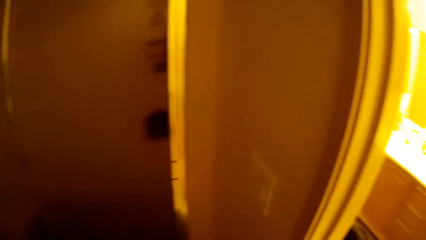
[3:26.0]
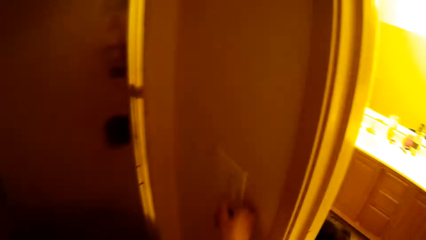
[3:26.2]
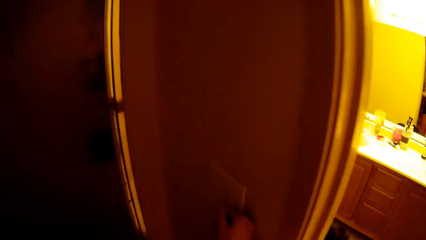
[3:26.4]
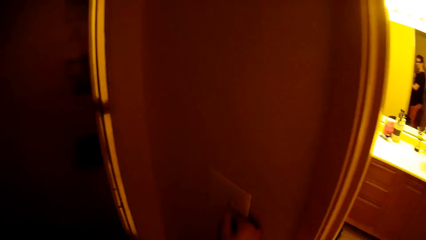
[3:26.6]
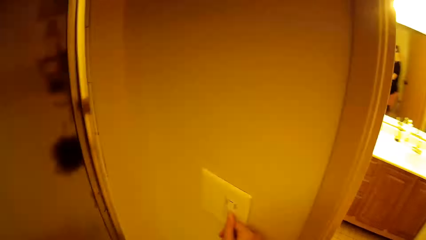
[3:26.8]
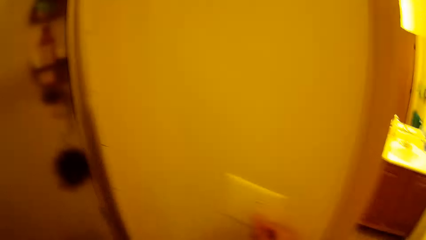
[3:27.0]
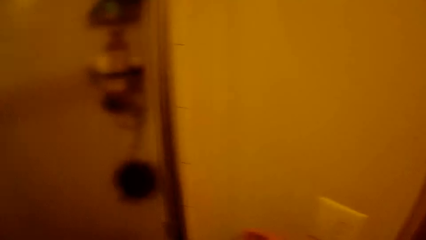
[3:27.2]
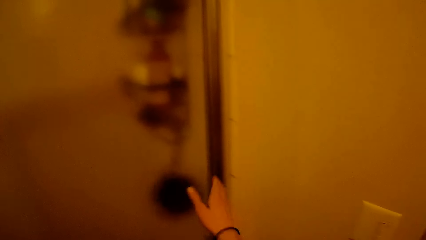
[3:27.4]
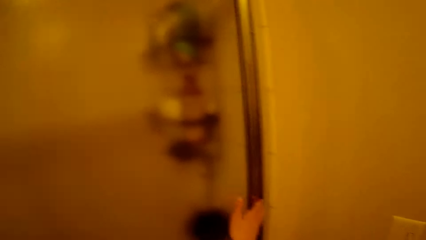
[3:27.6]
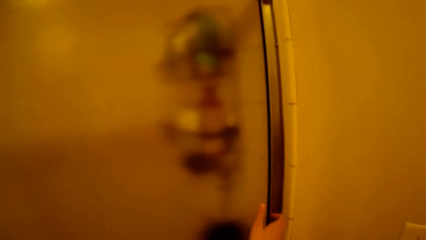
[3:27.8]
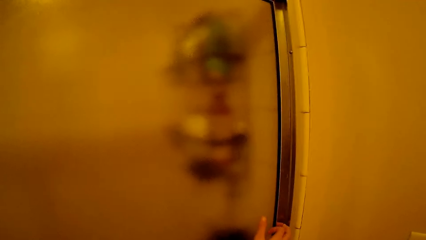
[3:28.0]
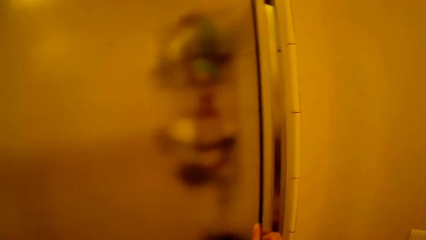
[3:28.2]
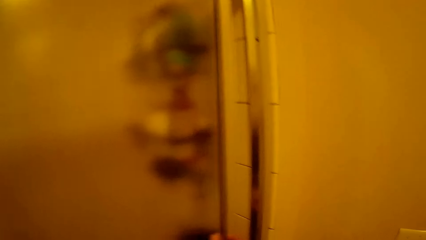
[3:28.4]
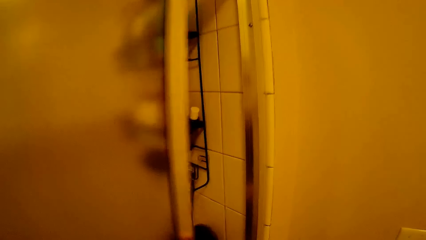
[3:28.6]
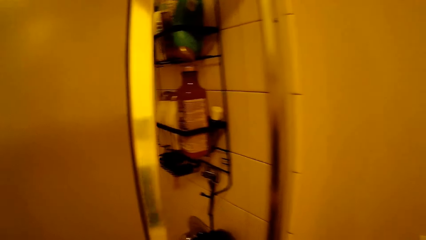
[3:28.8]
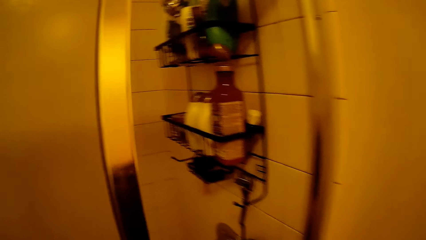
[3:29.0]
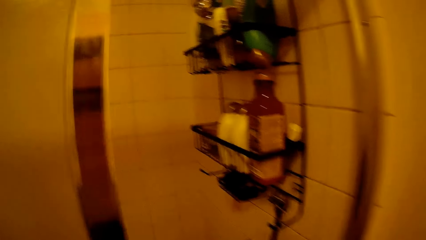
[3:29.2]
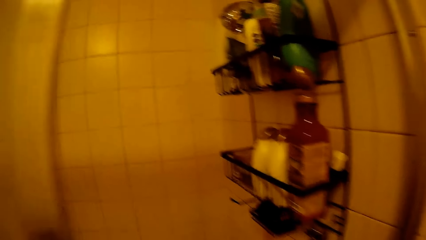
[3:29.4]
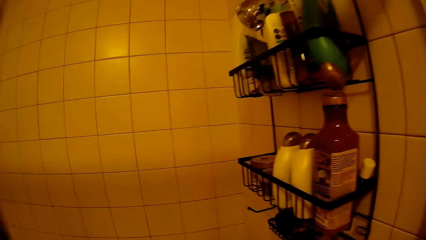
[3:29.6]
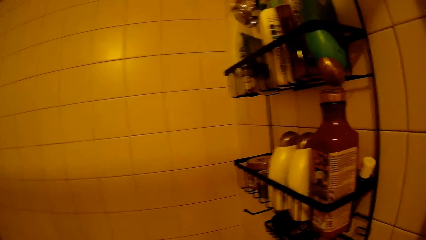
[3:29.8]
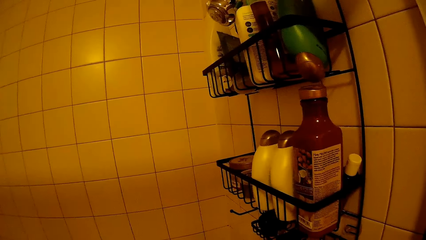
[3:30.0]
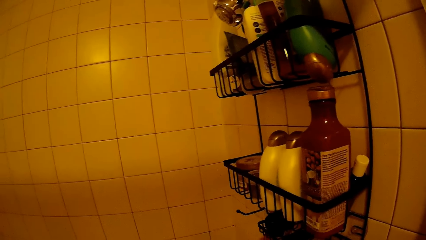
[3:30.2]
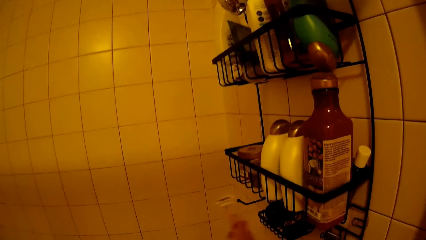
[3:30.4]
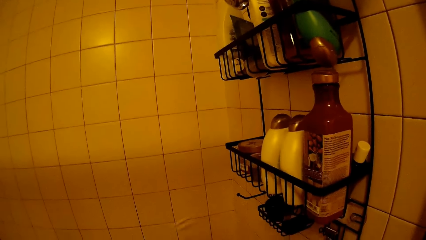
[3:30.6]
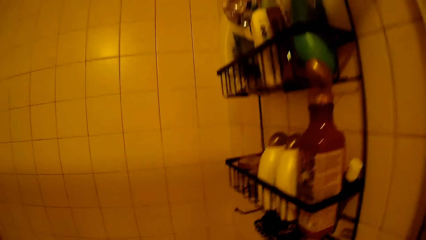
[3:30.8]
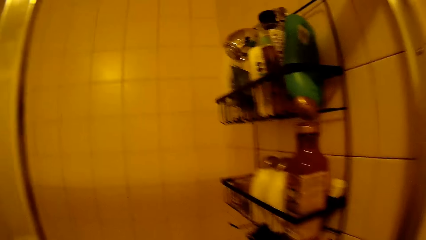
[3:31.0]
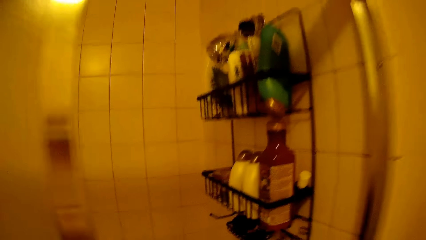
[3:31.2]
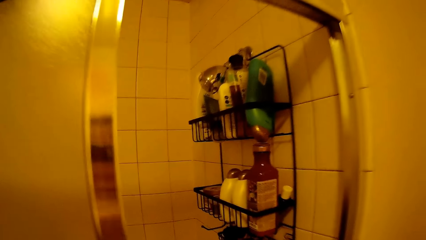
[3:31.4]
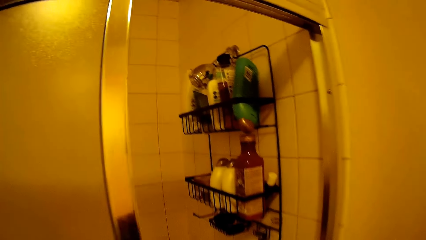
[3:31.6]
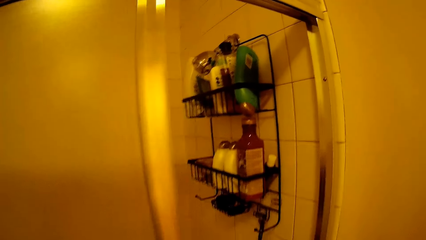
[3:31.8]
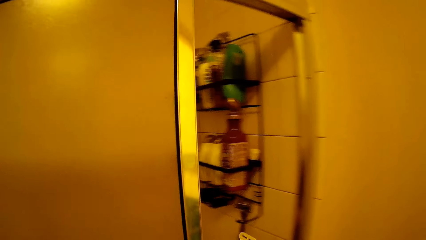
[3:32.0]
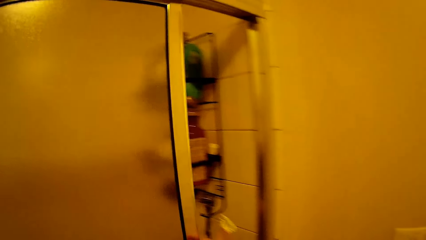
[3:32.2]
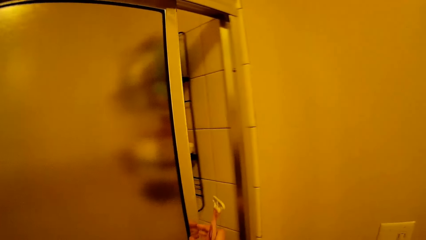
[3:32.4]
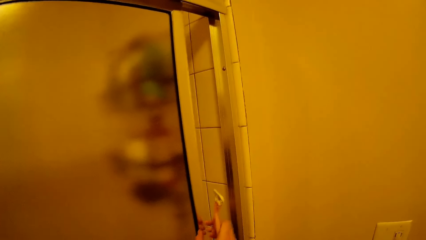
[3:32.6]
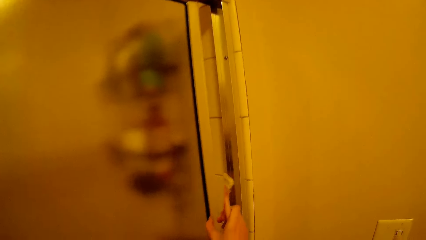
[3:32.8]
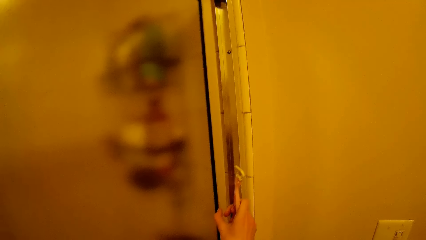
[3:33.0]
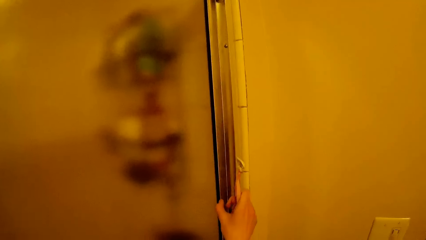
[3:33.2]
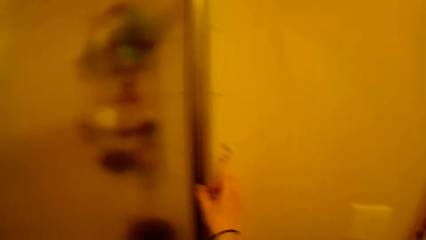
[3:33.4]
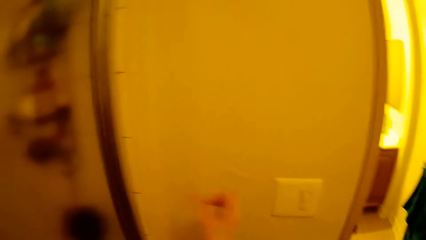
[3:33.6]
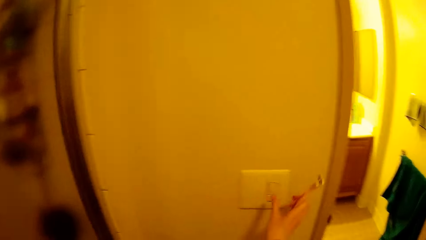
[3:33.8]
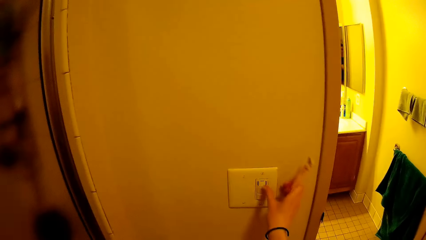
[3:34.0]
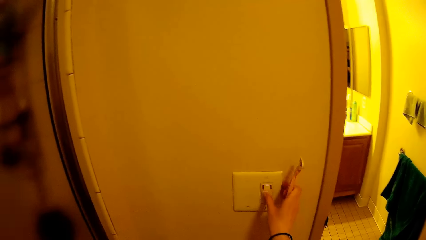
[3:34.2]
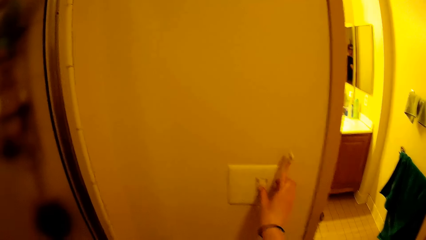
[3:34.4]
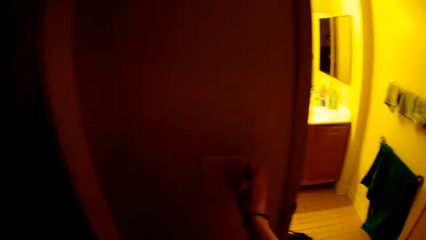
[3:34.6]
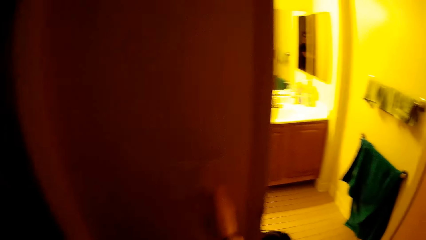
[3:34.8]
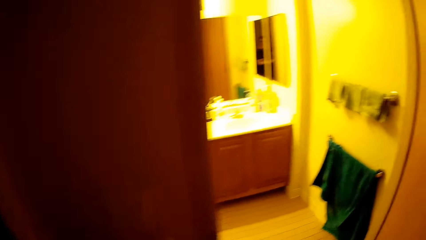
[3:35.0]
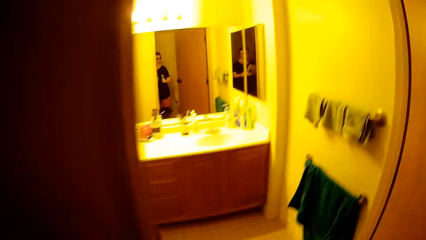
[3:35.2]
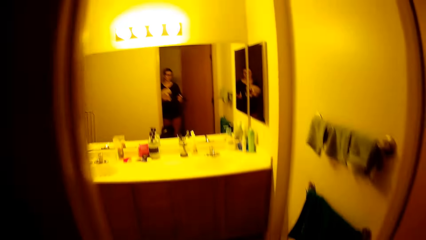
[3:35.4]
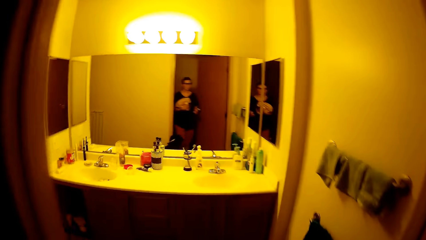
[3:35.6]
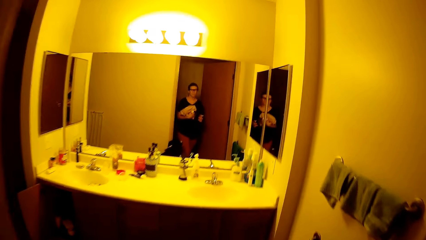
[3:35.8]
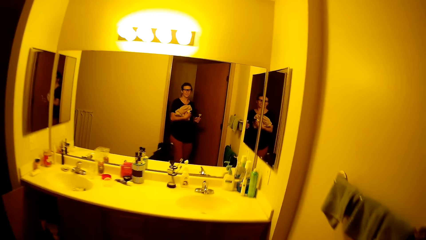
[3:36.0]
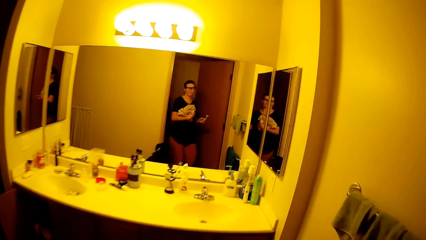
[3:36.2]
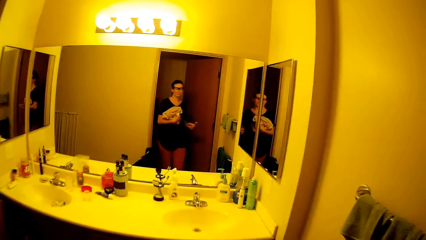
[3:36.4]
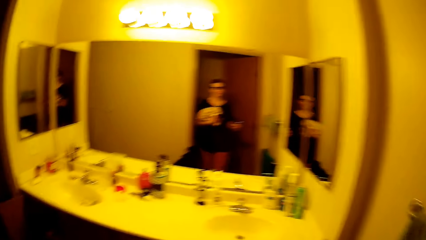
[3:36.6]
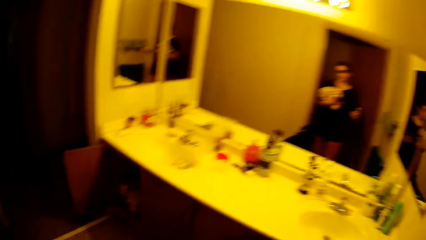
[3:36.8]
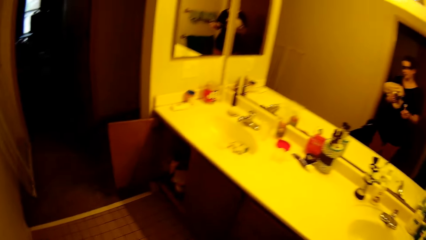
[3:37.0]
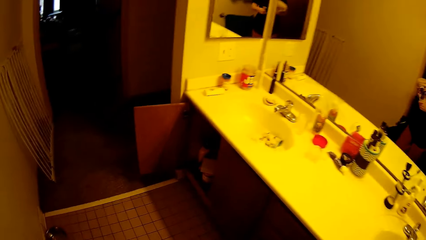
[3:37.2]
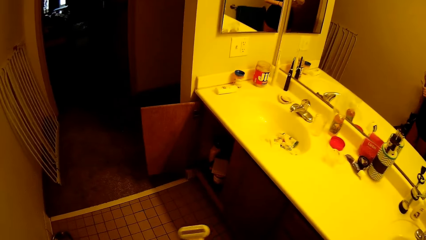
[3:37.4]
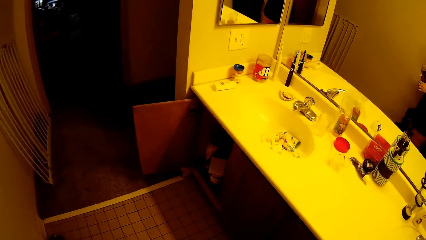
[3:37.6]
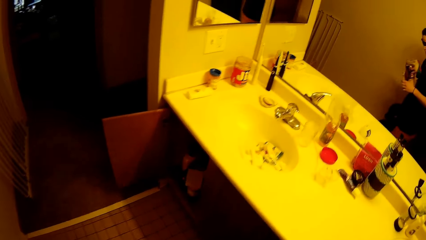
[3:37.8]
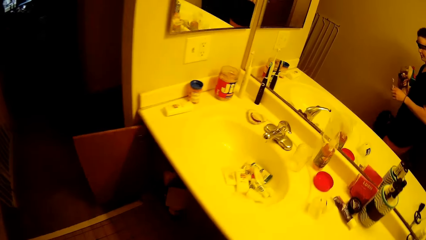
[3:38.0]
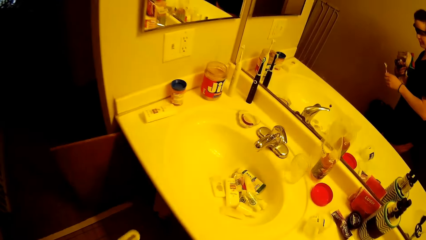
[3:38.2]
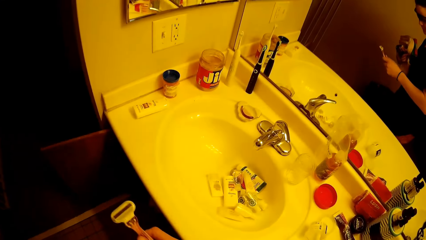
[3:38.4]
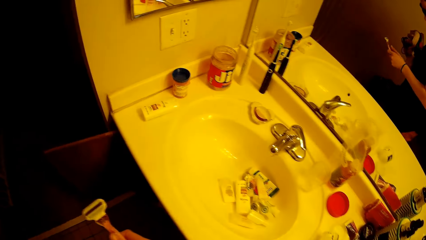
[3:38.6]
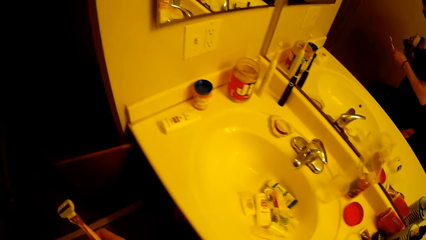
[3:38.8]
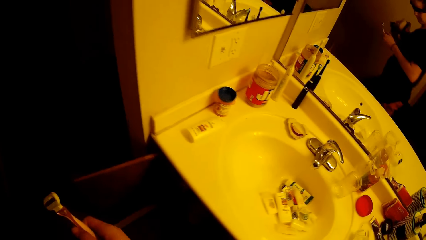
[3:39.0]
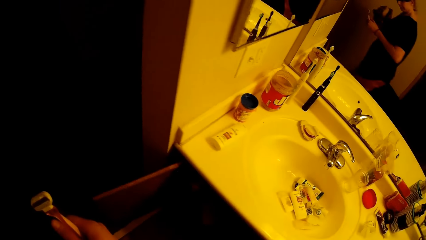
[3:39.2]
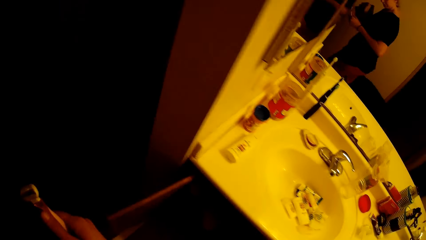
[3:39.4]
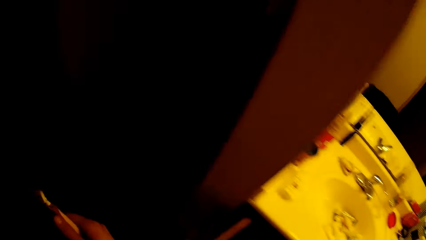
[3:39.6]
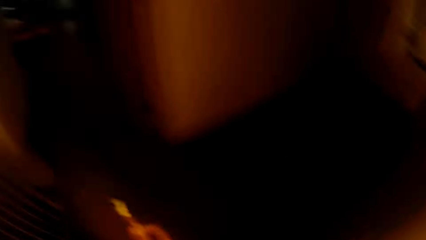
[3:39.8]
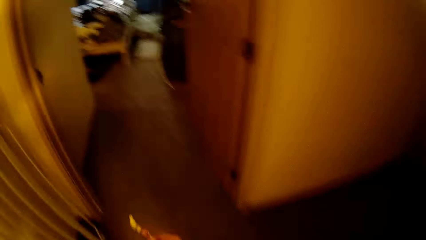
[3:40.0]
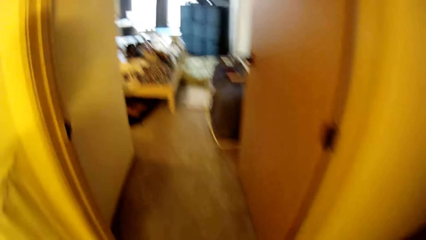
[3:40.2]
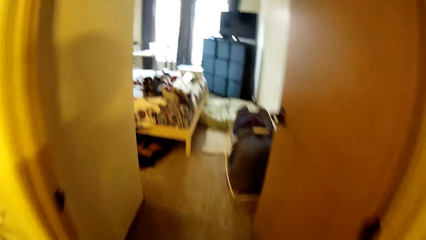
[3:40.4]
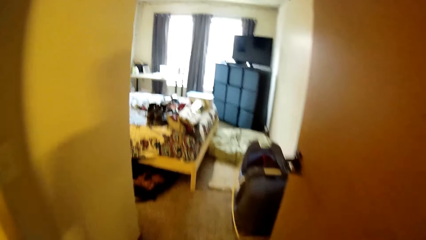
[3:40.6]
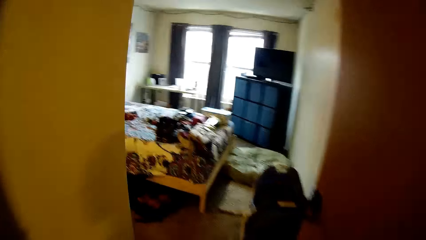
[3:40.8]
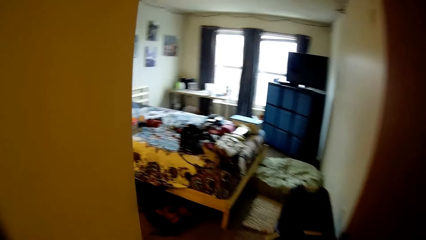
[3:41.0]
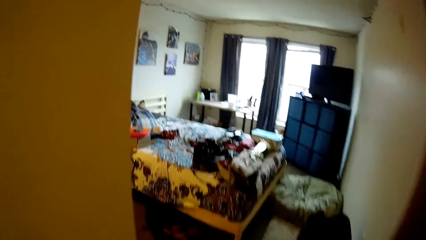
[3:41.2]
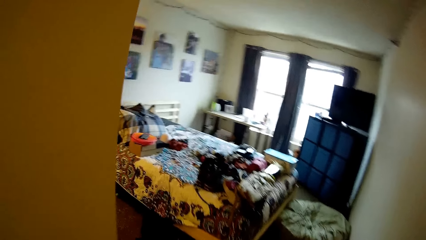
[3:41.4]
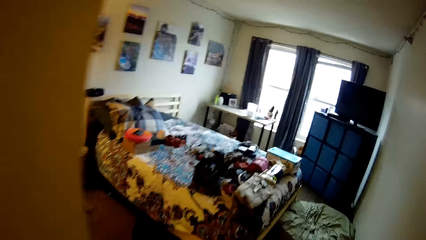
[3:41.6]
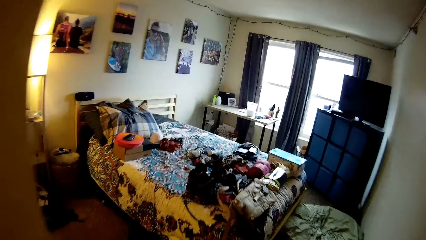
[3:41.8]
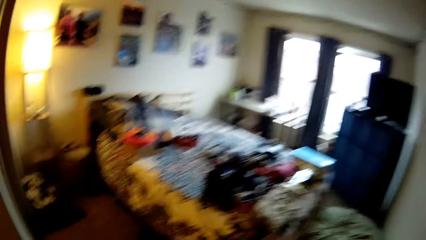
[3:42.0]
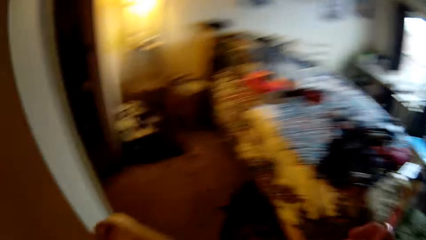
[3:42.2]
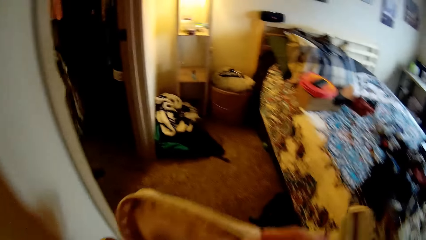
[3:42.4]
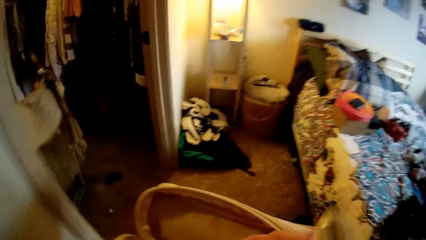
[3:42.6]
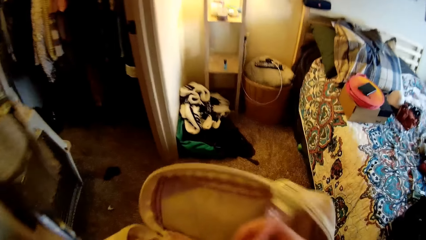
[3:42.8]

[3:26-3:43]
The camera wearer puts on the light. They open a sliding glass door. They close the sliding glass door. They pick a razor. They turn off the light switch. They walk to the bedroom.
